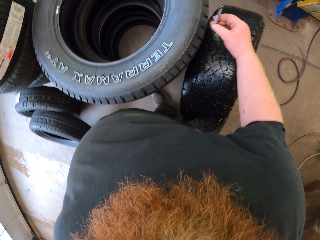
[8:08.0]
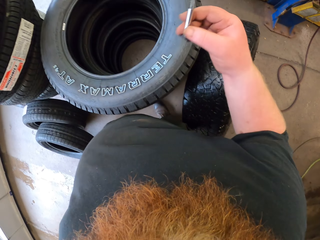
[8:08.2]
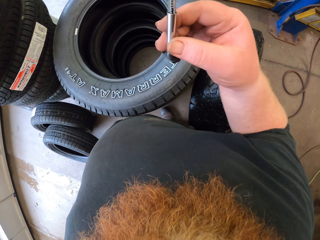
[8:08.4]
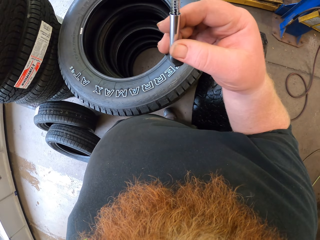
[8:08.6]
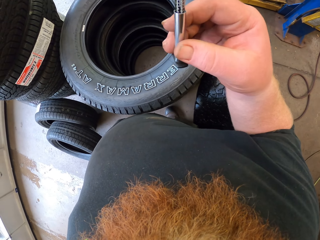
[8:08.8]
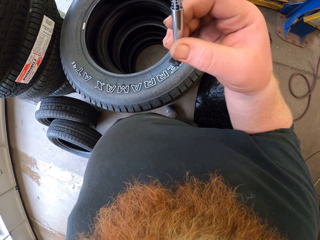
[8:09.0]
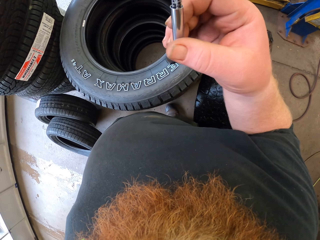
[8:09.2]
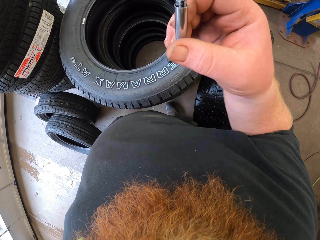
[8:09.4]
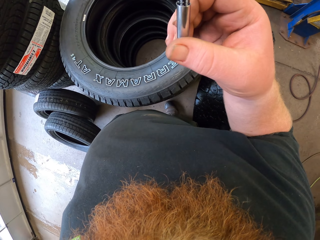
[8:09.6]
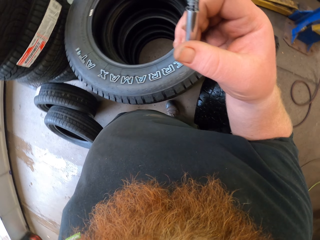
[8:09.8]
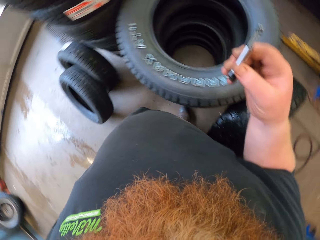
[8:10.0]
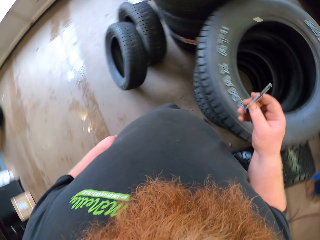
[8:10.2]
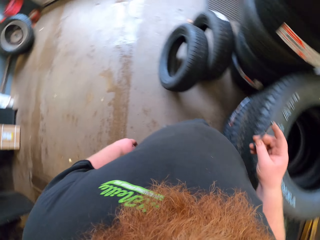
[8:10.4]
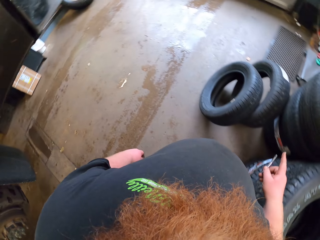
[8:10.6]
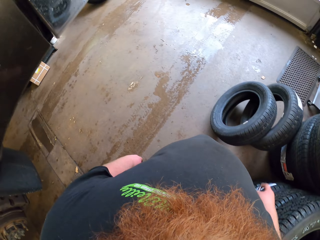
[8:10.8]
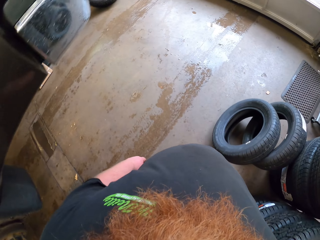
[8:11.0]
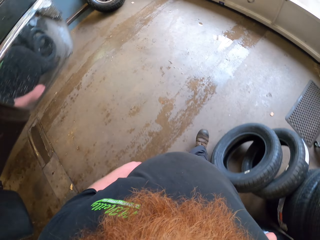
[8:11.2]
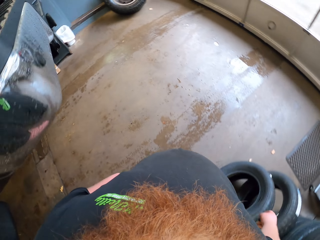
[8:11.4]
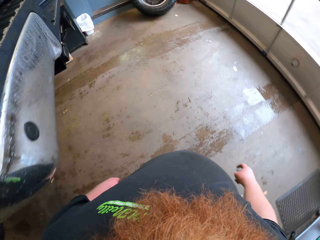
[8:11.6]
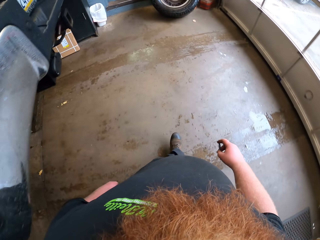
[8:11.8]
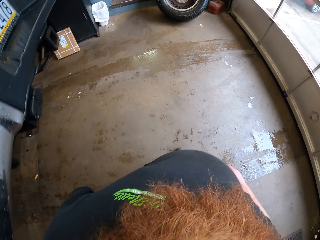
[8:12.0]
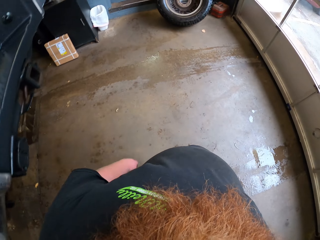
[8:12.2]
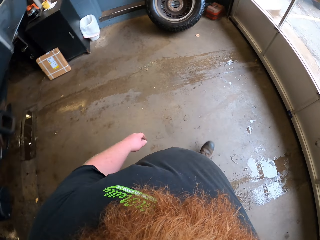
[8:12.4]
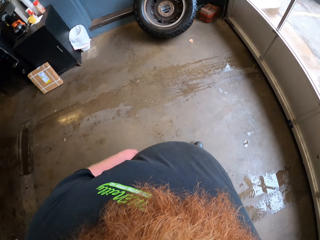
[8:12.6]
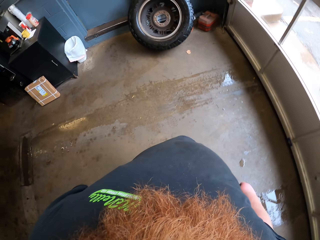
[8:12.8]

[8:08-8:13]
The camera wearer checks the tester. They walk around the garage.

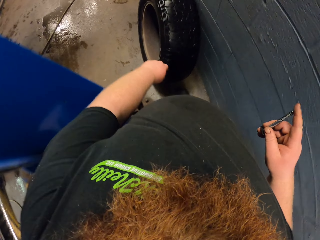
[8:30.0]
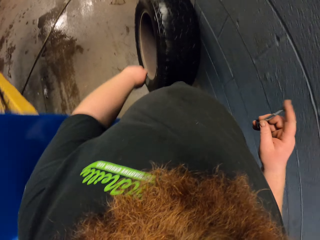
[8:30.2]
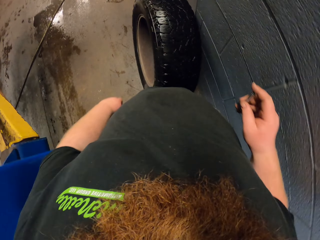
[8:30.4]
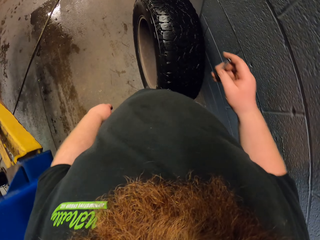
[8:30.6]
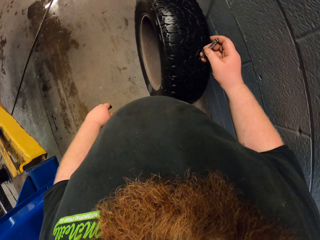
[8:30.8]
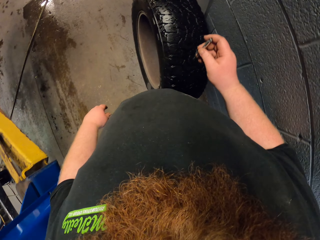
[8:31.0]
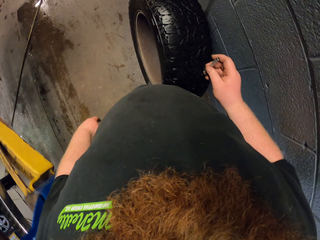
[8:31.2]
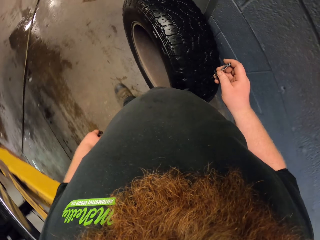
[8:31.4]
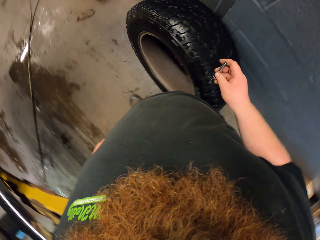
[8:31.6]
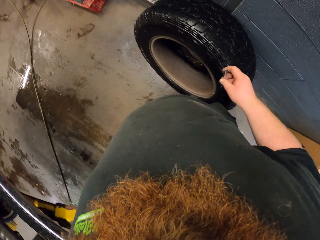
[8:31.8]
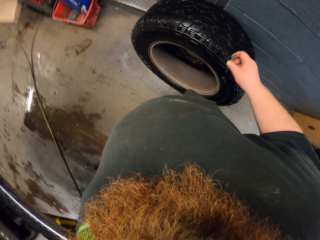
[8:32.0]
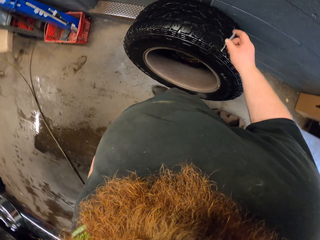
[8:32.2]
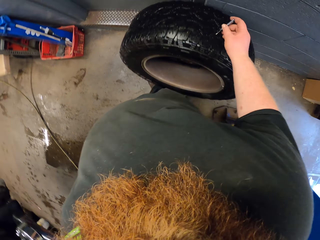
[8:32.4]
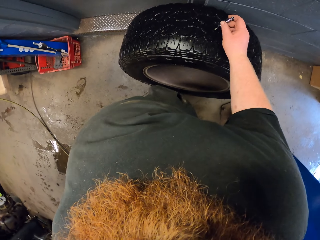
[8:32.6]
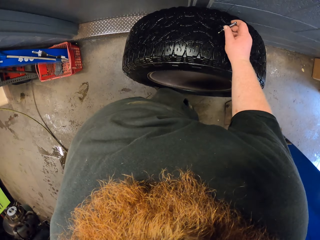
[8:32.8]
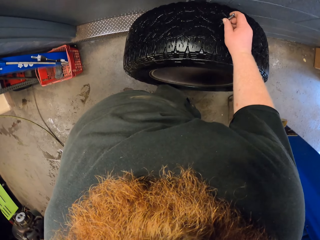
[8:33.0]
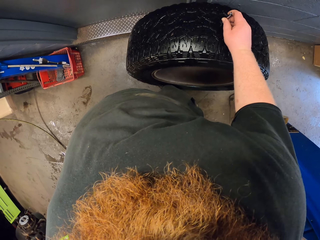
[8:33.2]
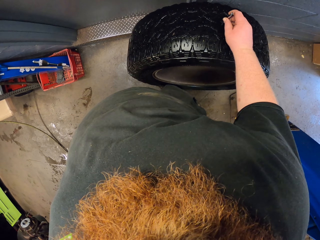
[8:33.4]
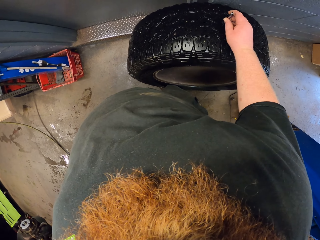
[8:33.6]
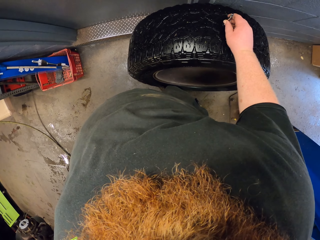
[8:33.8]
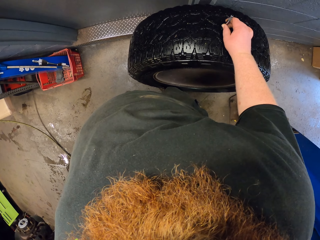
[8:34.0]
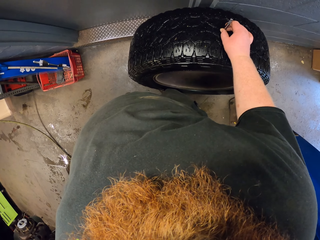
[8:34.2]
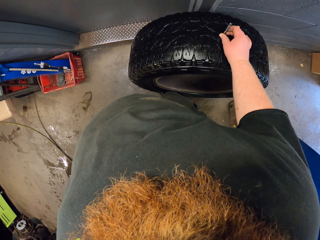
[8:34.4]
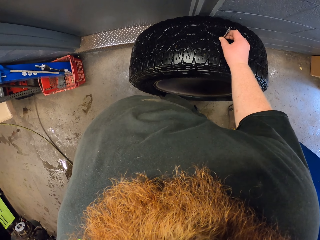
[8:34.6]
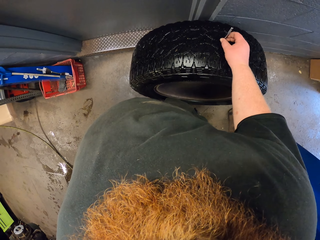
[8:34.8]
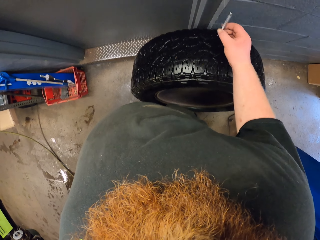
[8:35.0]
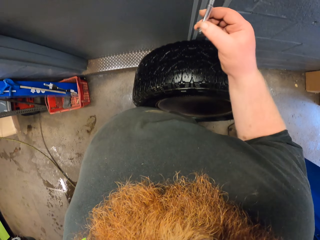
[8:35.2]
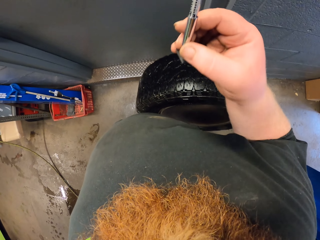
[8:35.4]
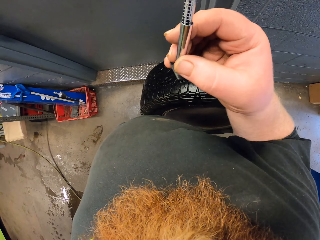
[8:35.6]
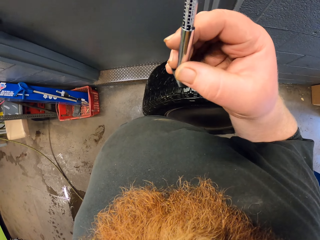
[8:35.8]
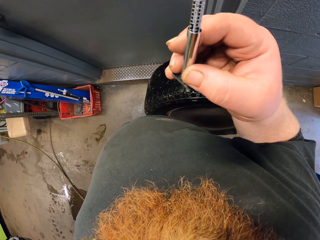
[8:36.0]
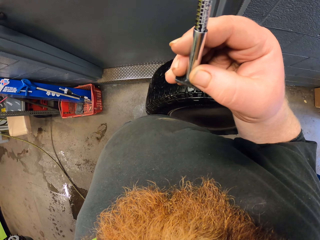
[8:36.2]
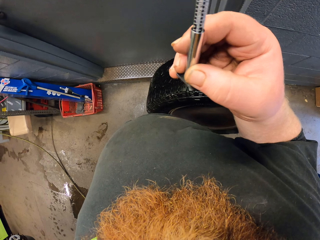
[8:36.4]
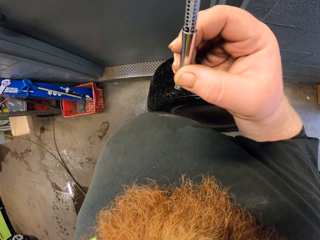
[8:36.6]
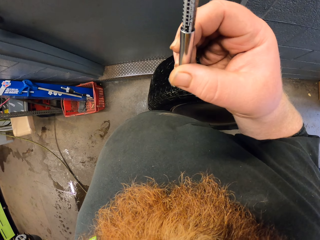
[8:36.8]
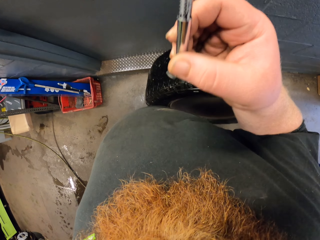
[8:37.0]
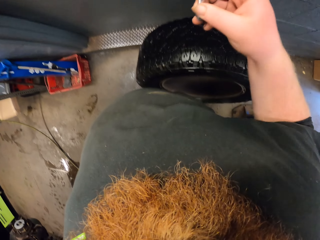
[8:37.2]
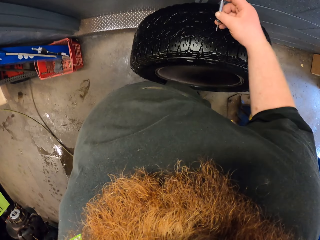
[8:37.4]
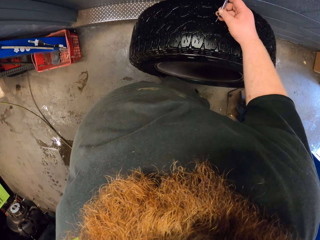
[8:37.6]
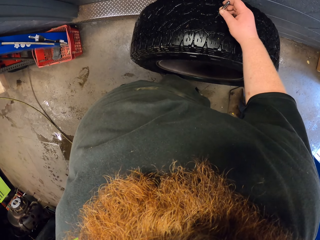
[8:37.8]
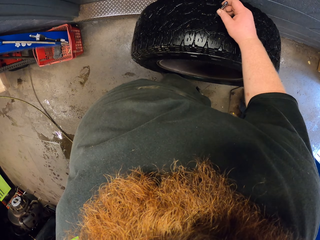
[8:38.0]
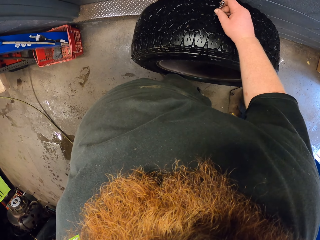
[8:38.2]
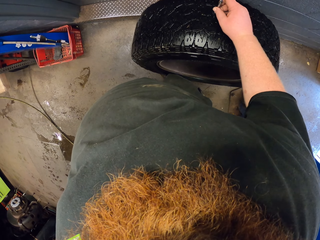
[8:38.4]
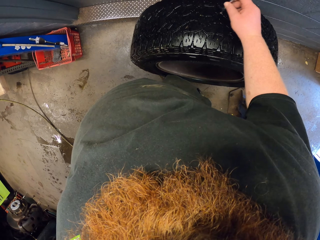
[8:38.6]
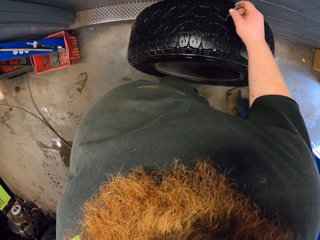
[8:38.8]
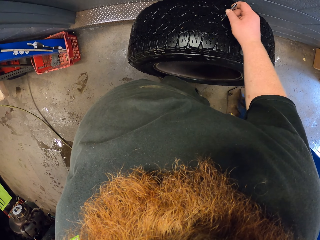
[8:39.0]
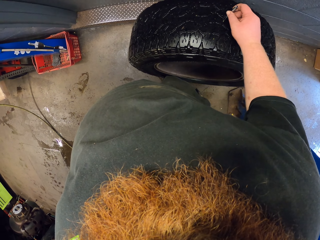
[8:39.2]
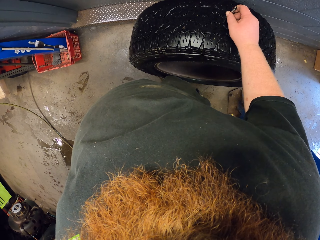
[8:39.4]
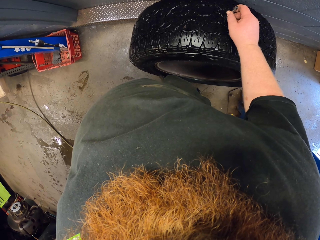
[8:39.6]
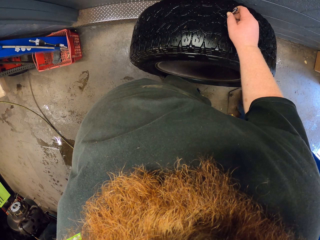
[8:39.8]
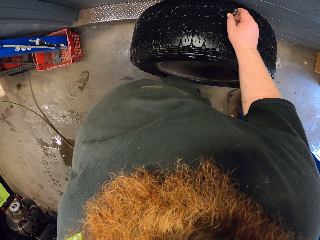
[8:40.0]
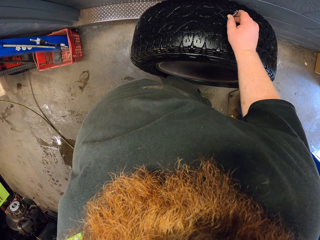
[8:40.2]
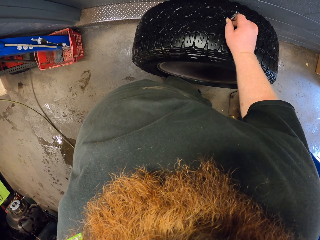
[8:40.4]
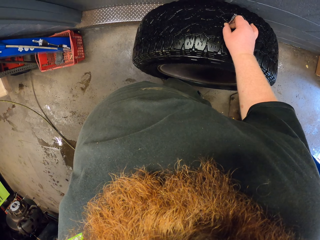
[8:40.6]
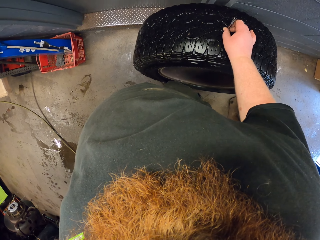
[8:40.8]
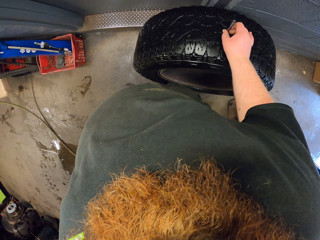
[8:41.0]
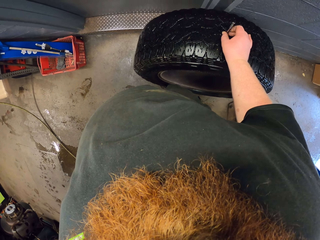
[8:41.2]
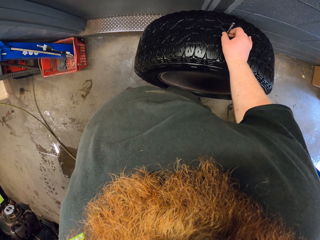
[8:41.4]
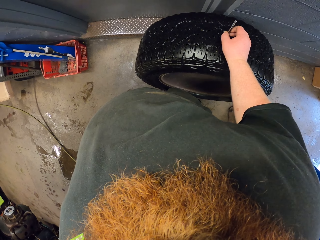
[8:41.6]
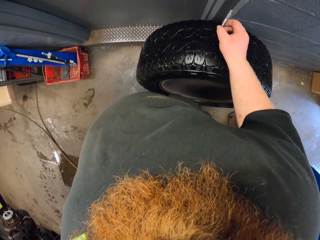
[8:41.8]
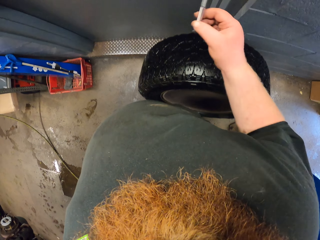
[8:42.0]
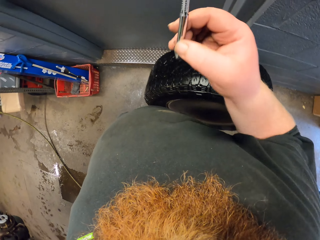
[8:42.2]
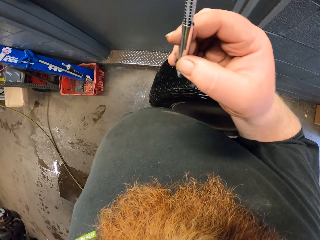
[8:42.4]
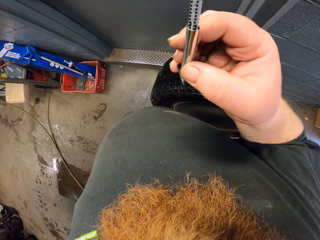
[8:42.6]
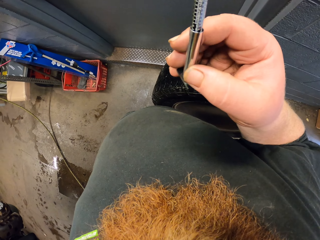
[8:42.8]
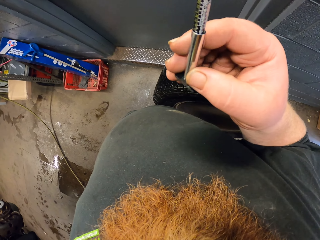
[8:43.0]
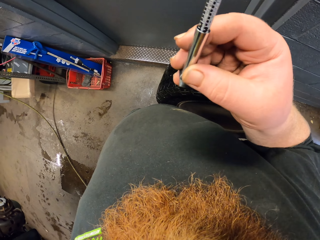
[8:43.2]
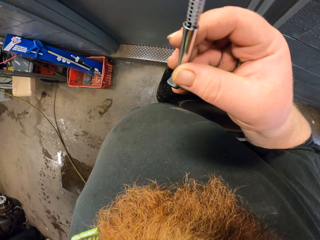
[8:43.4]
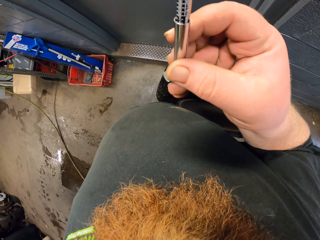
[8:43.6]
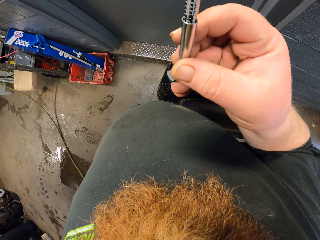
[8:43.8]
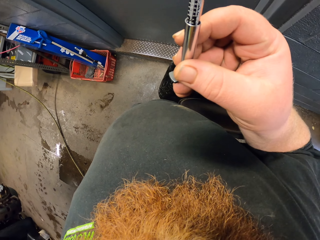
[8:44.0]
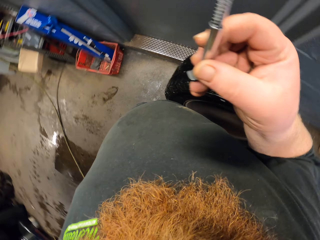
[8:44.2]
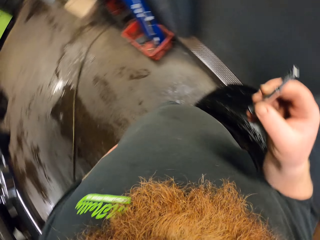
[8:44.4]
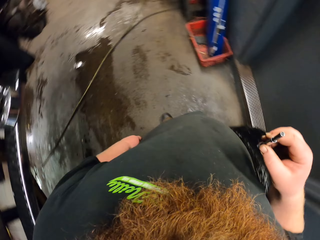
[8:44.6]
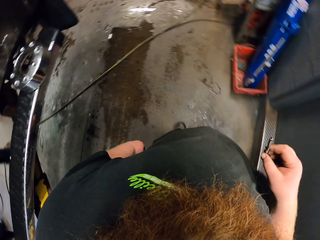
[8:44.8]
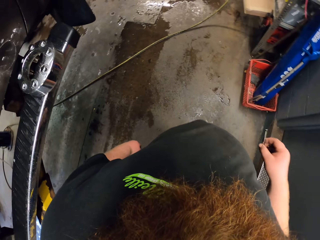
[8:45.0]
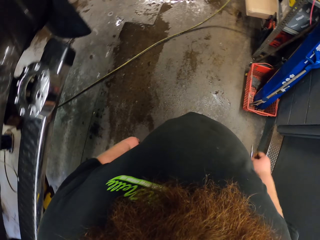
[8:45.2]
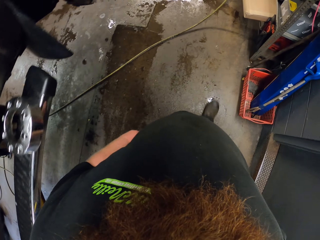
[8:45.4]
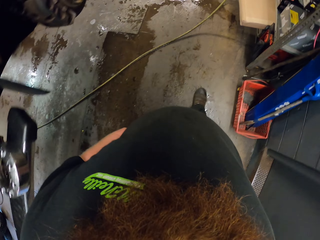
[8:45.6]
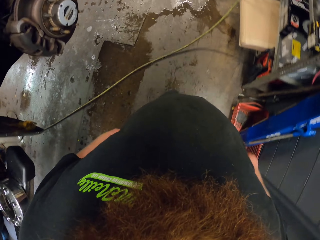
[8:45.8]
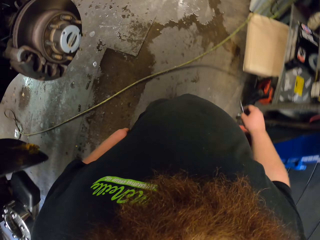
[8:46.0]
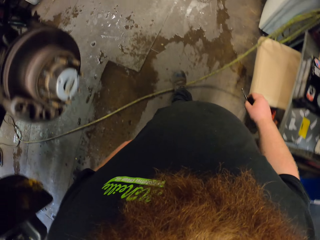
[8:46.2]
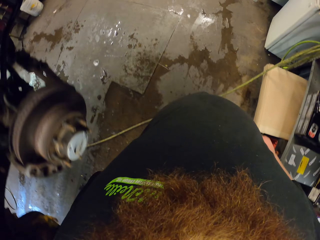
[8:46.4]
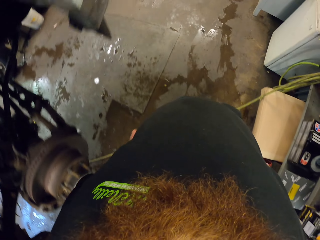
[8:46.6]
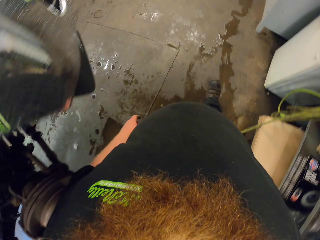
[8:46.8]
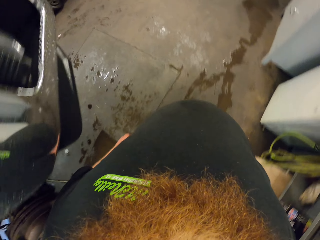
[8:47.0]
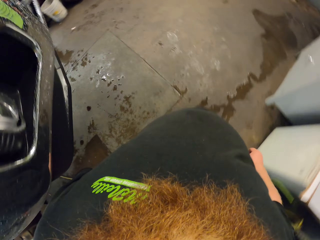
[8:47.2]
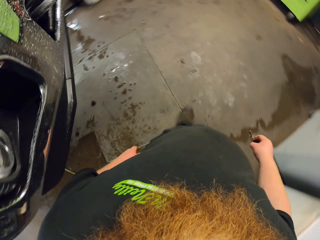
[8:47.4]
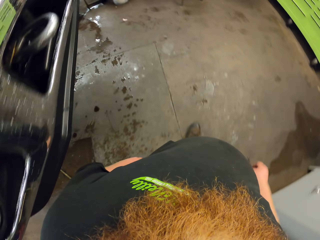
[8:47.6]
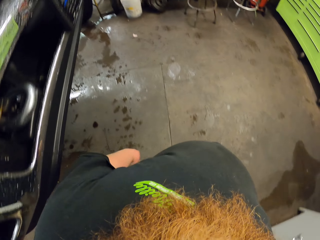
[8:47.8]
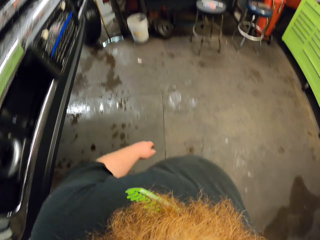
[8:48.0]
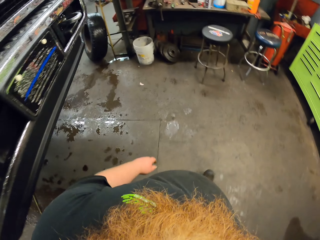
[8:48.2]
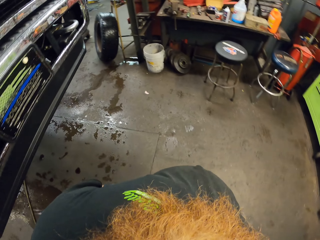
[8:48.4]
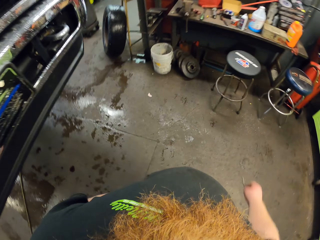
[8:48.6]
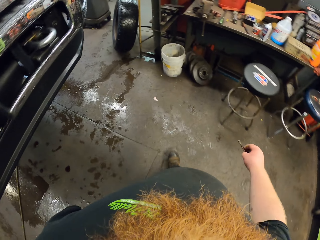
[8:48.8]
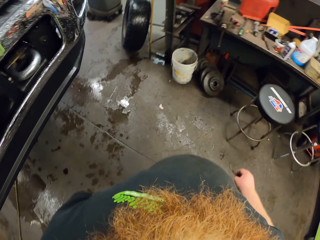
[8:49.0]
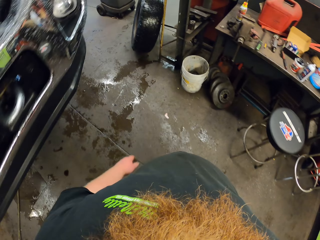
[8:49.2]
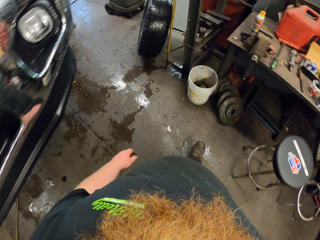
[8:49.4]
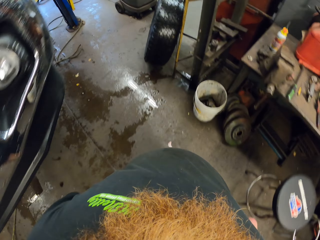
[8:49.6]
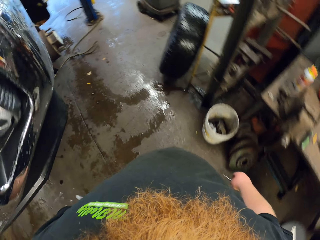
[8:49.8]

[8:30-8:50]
The camera wearer tests the wheel with a tester. They put something on the wheel. They check the tester. They put something on the wheel. They stare at something. They walk around the garage.
